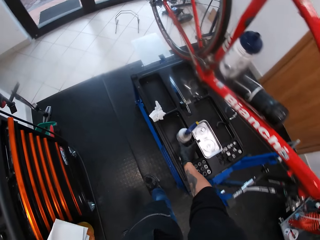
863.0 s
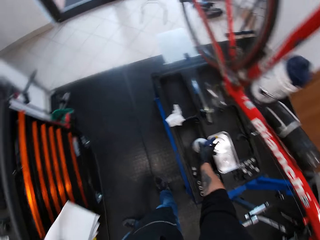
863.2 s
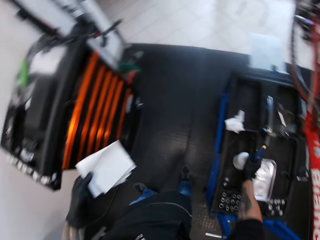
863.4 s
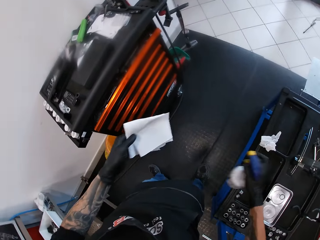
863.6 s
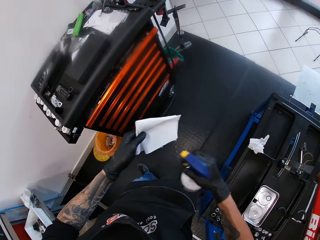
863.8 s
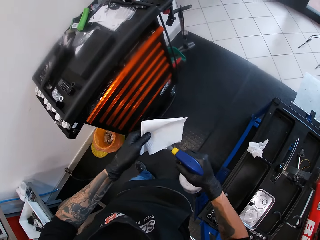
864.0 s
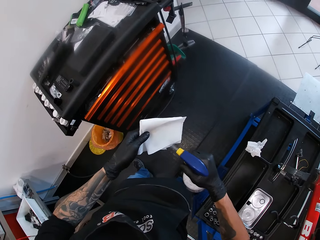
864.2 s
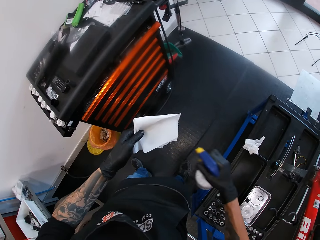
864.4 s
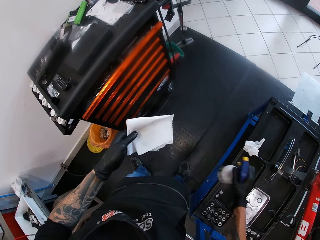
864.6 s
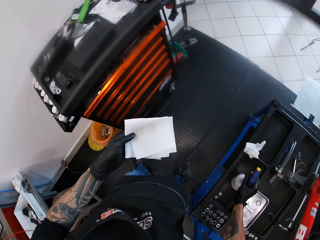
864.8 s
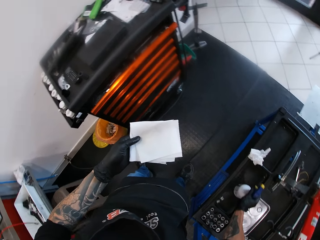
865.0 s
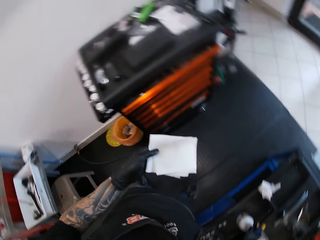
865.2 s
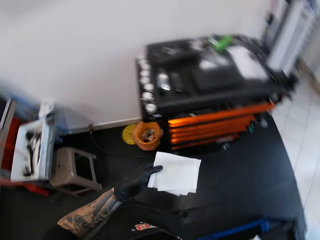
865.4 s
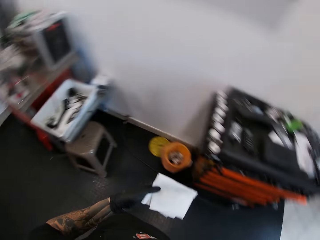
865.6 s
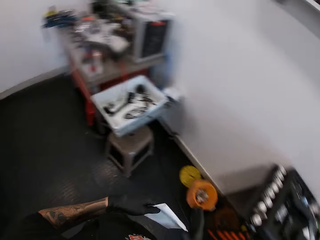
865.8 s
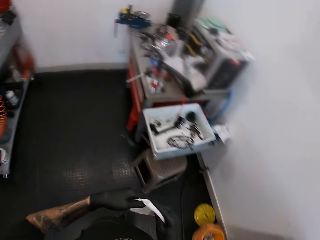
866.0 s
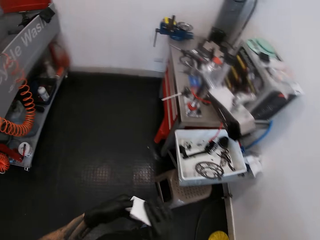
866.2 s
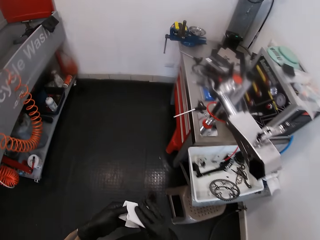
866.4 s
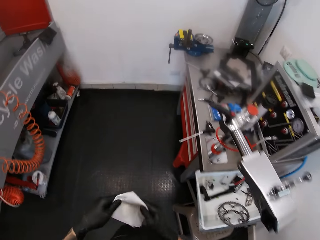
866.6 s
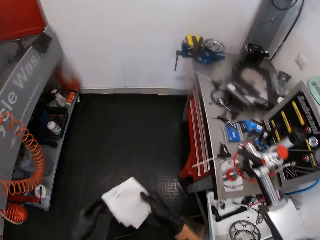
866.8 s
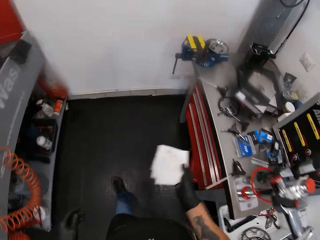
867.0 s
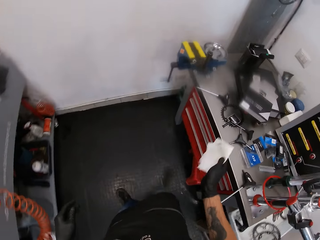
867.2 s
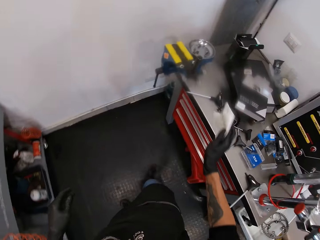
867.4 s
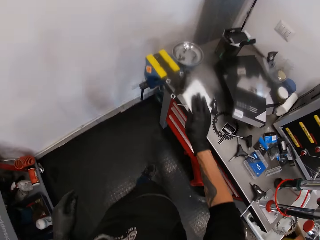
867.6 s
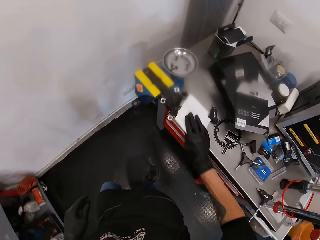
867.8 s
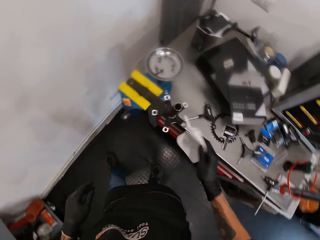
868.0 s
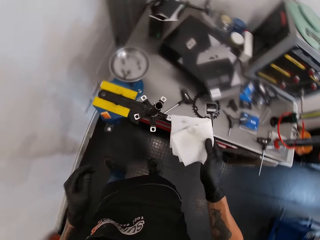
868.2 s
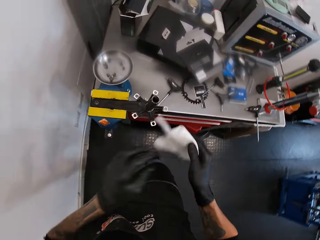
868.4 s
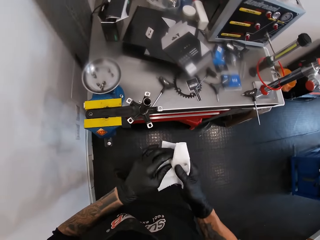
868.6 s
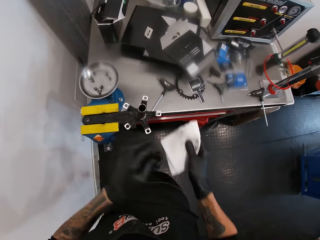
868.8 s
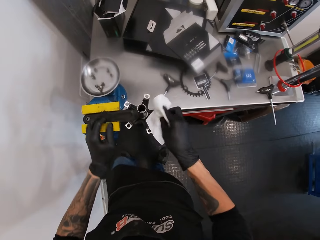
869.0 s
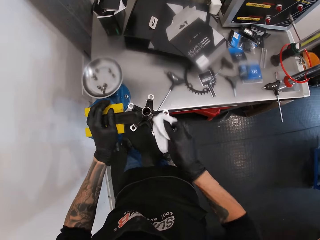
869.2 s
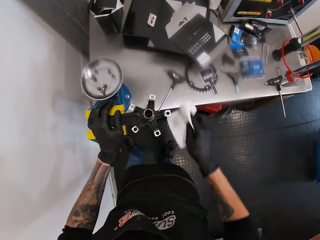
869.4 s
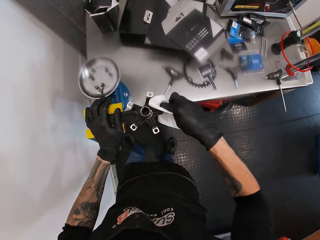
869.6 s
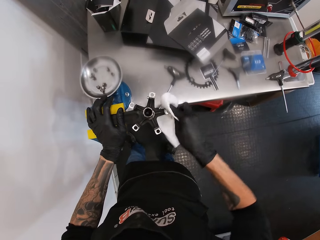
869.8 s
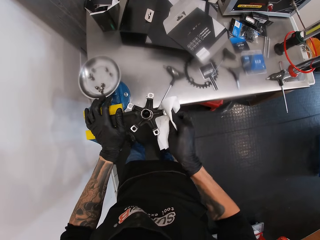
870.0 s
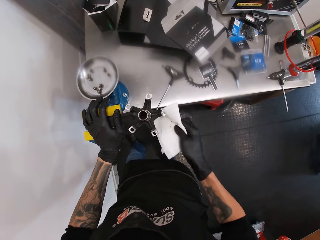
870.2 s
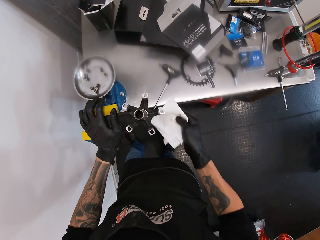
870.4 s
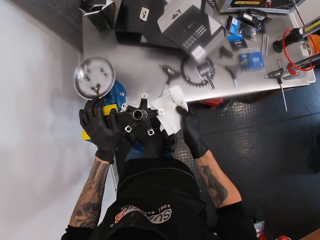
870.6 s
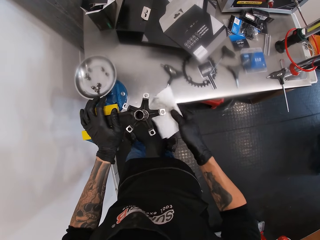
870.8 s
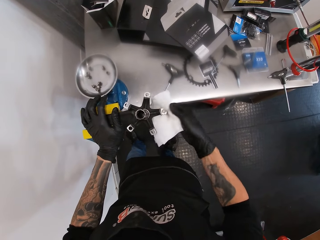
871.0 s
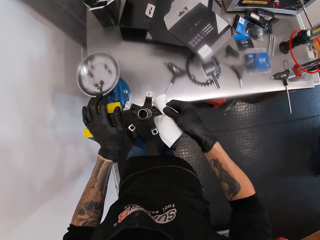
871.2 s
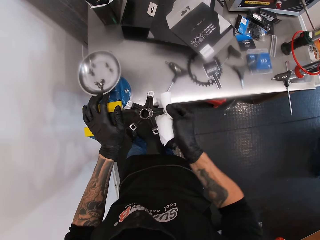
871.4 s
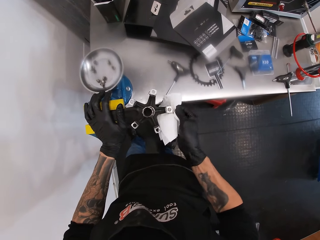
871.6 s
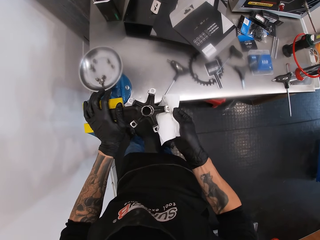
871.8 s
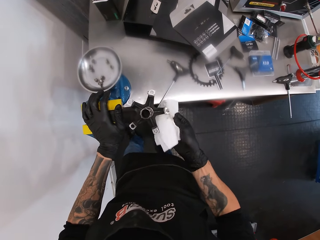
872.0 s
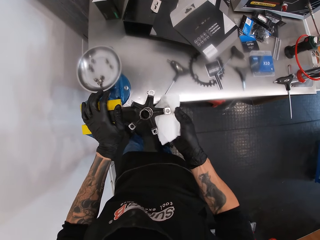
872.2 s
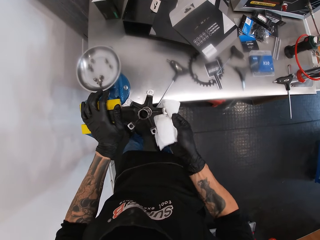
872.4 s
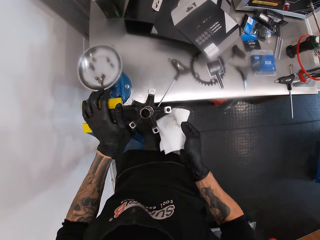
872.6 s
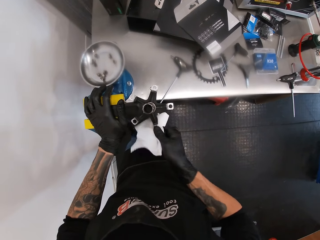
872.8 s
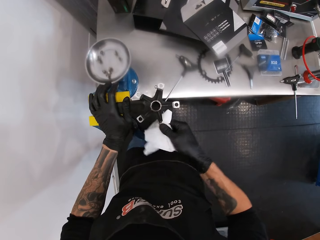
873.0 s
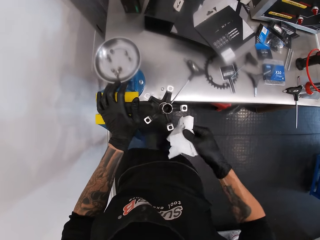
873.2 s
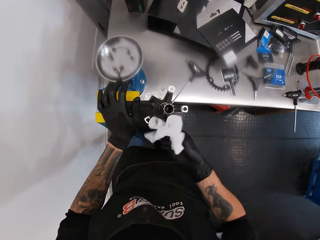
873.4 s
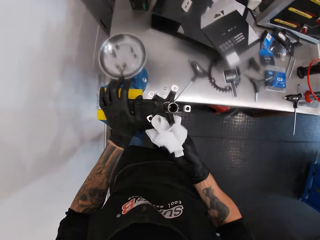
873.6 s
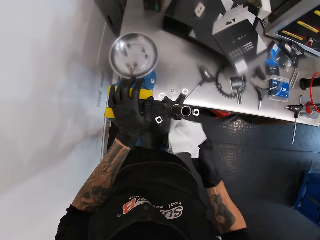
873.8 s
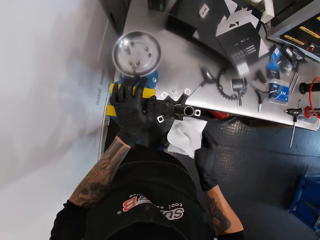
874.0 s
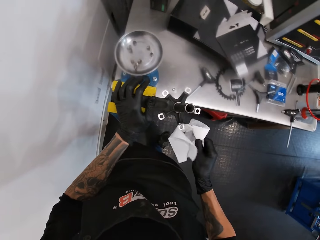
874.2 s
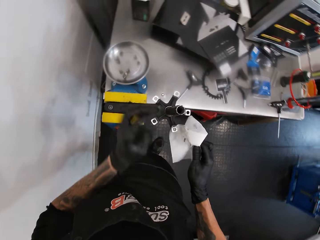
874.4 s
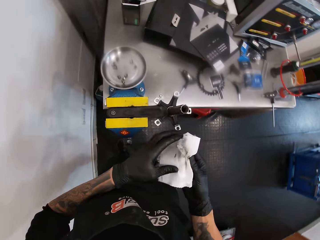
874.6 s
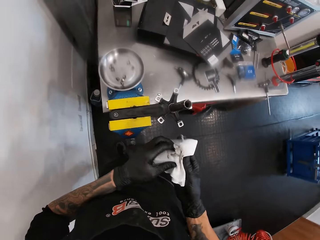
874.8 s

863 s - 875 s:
The camera wearer holds the tissue with his left hand. He picks up a lubricant on a black table with his right hand. He sprays the lubricant onto the tissue with his right hand. He drops the lubricant on the black table with his right hand. He passes the tissue from his left hand to his right hand. He walks across the workshop. He wipes the workbench. He cleans the crank arm with the tissue in his right hand.

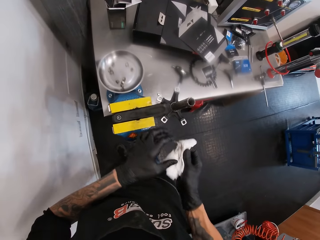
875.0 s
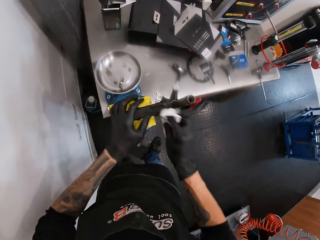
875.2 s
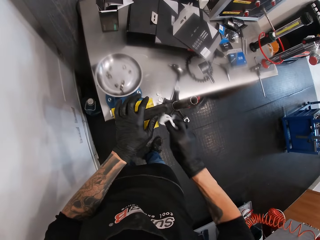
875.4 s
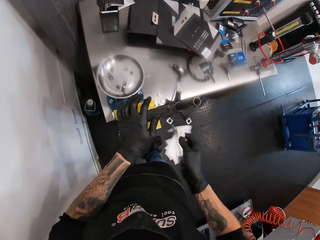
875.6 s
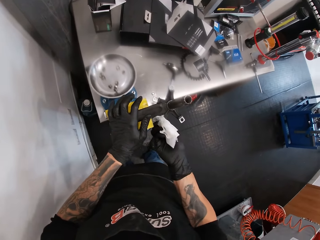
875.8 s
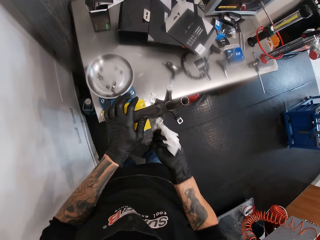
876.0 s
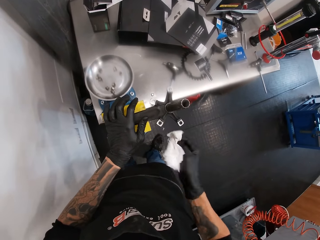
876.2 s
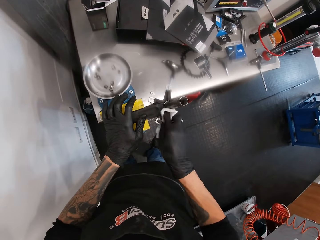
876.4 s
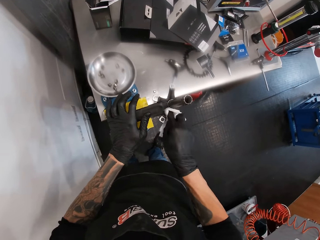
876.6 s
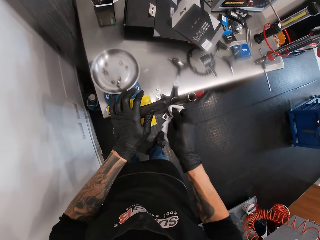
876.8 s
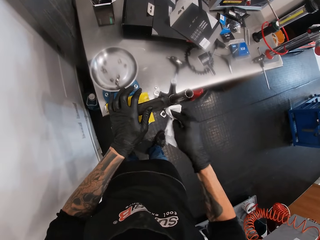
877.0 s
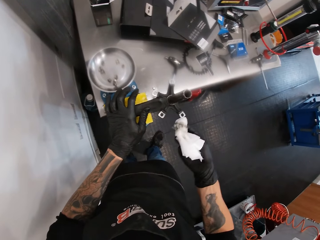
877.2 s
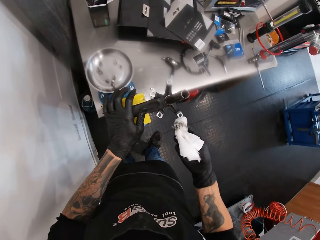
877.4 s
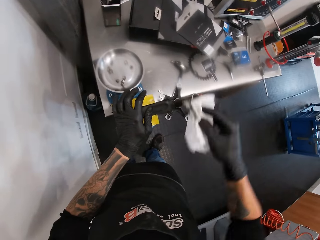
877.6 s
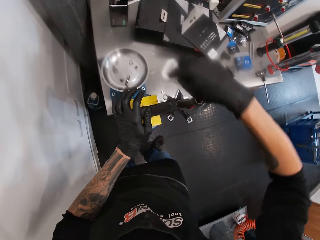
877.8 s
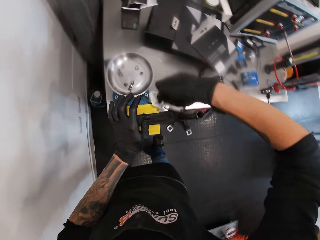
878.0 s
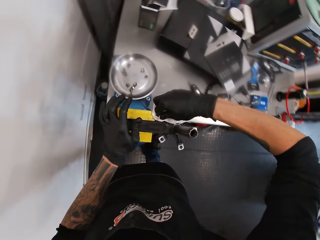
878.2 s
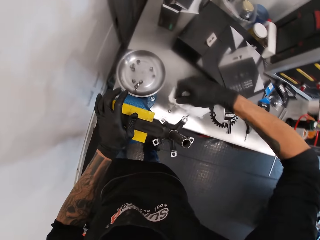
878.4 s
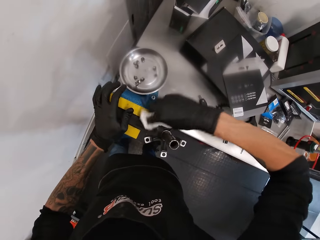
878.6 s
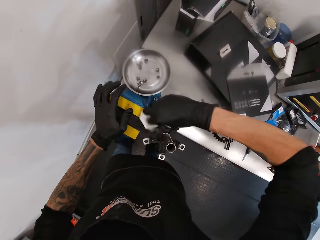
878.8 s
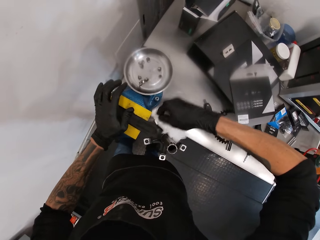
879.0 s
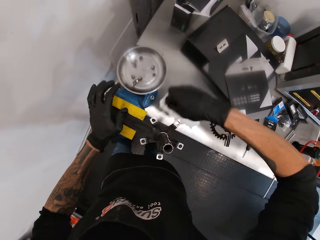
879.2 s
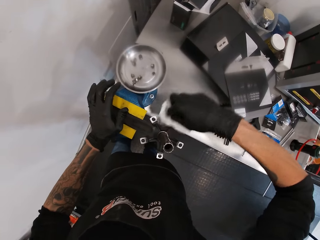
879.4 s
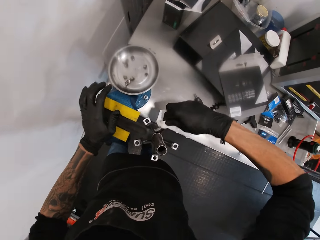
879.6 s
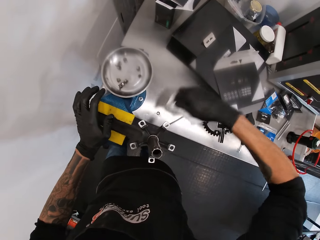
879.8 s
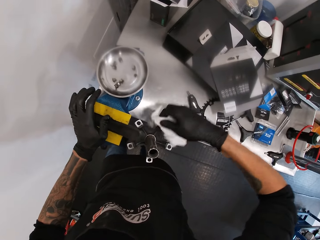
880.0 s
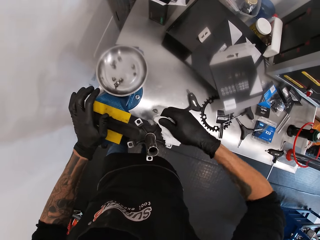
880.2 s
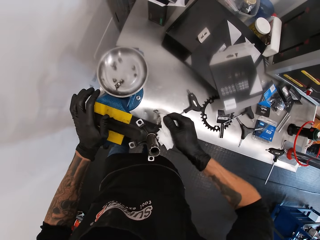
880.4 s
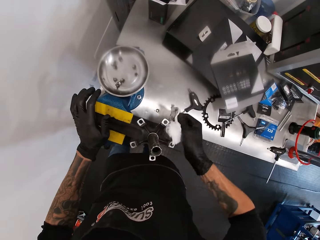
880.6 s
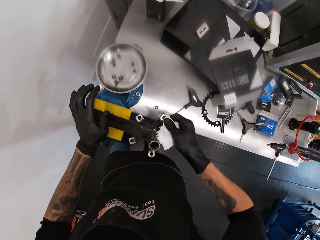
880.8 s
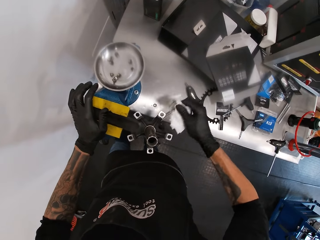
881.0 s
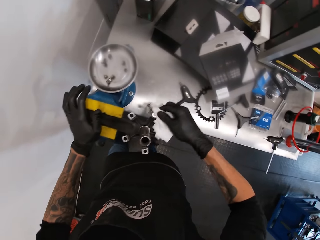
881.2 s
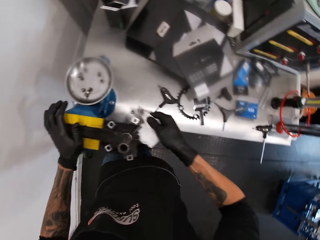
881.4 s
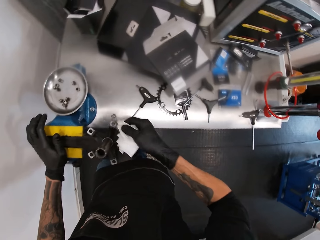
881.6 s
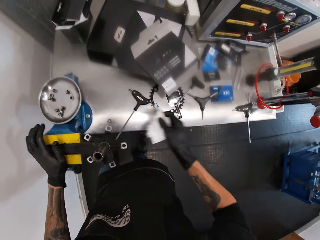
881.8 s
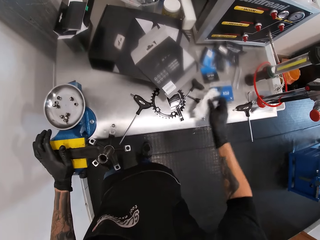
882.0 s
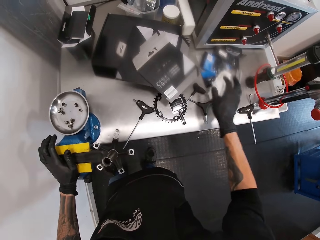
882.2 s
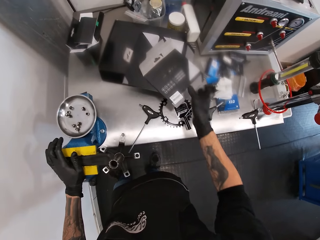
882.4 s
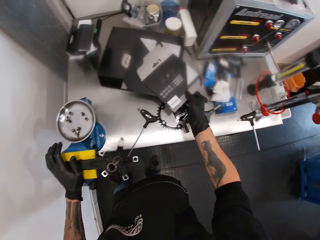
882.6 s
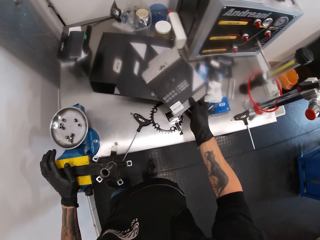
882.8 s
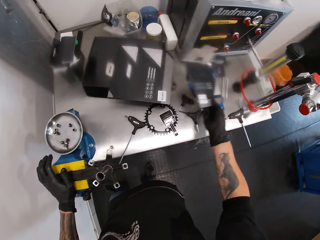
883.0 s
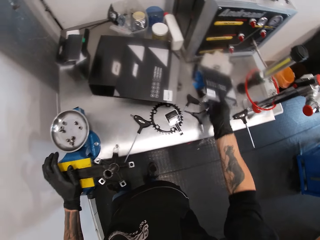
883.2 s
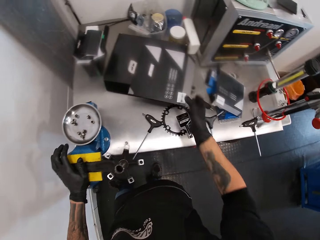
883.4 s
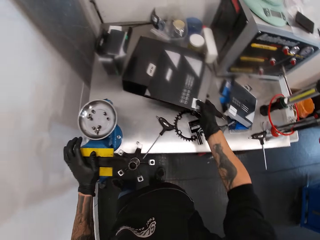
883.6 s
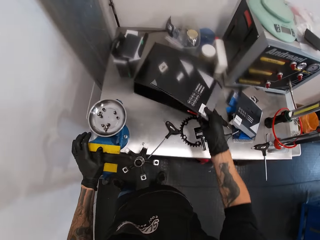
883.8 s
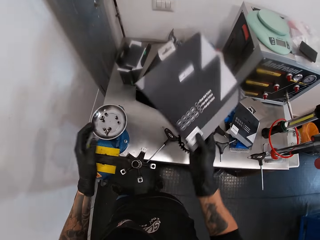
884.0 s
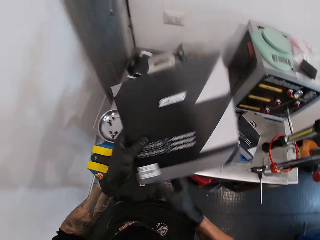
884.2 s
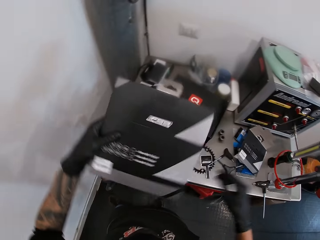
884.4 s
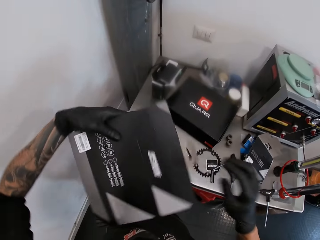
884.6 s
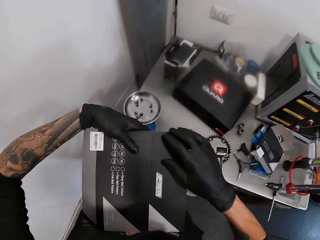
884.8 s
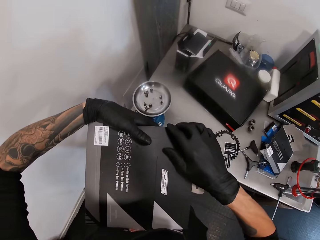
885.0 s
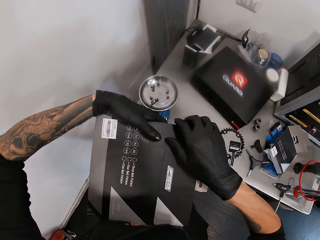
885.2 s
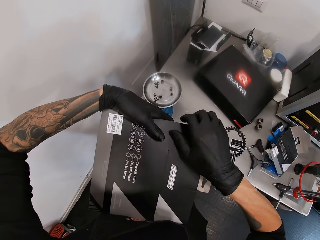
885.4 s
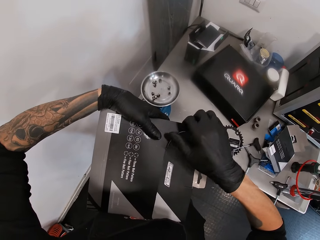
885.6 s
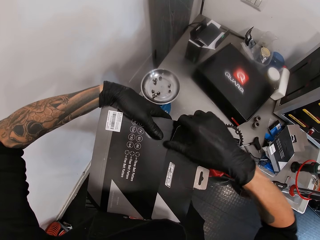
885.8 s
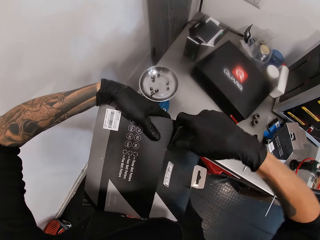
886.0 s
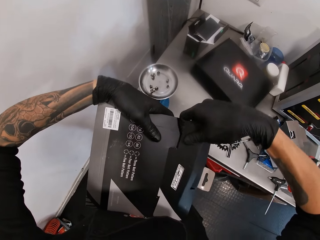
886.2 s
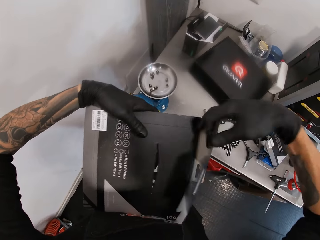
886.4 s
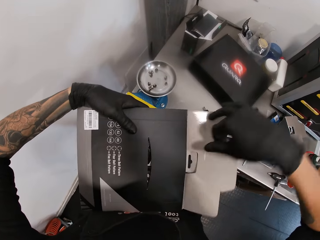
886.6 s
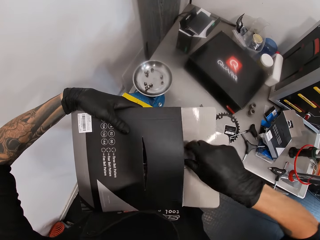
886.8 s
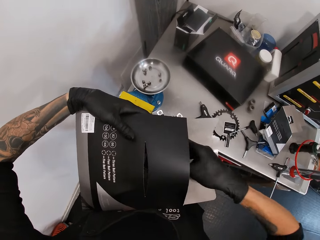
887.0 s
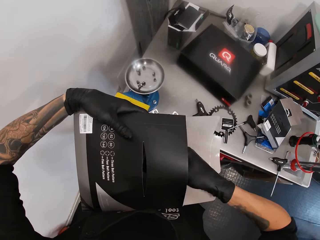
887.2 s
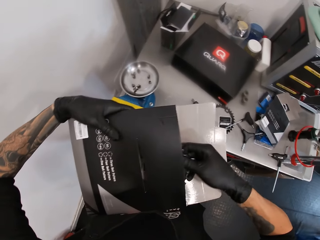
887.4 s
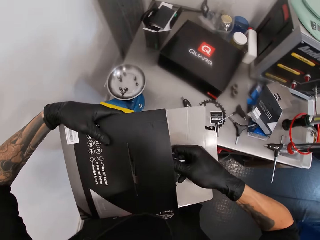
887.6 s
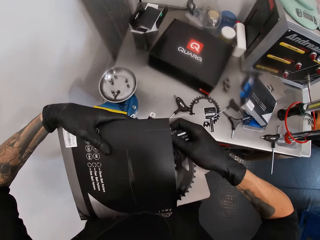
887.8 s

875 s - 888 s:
The camera wearer drops the tissue on the white table with his right hand. He picks up a box and puts the box down. He picks up the box. He unboxes a crank with both hands. He opens the box. He removes a wheel sprocket from the box.
